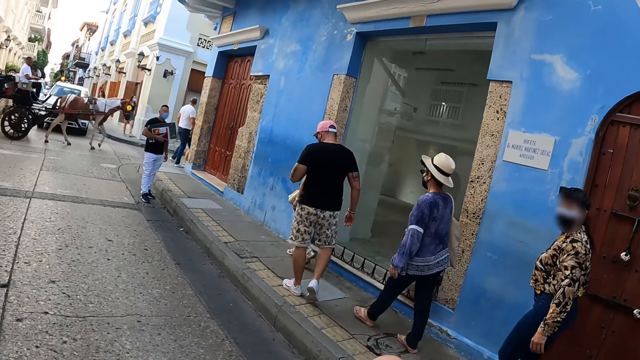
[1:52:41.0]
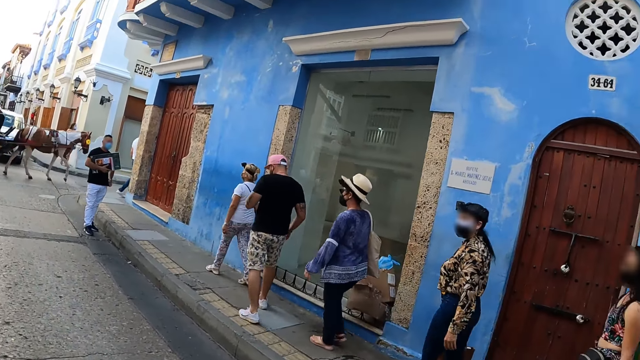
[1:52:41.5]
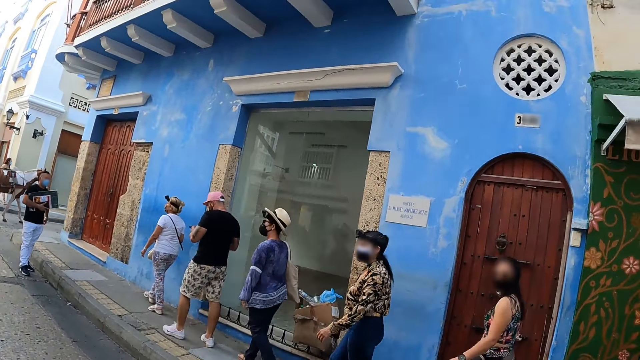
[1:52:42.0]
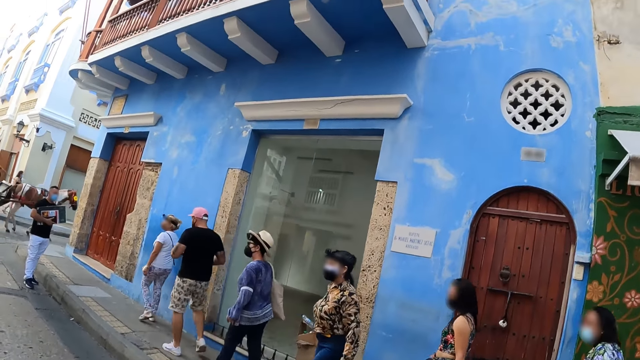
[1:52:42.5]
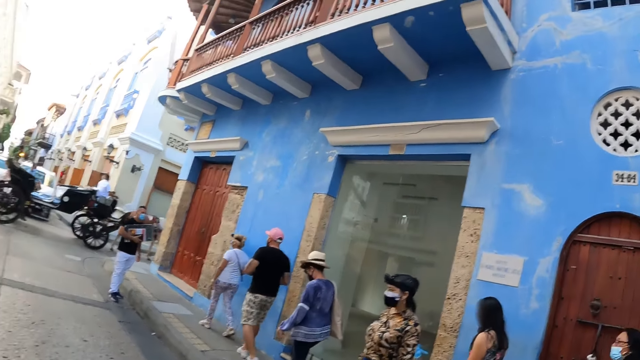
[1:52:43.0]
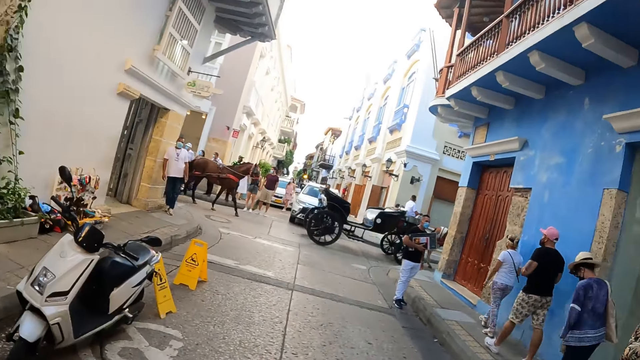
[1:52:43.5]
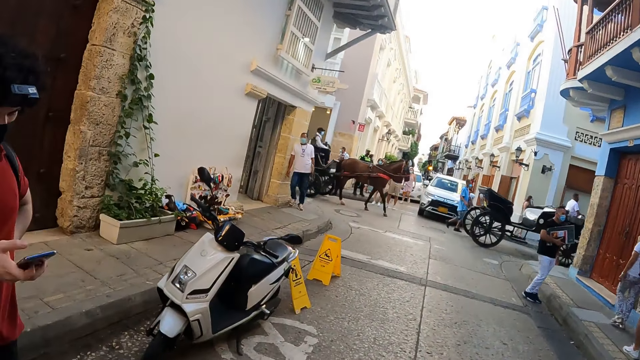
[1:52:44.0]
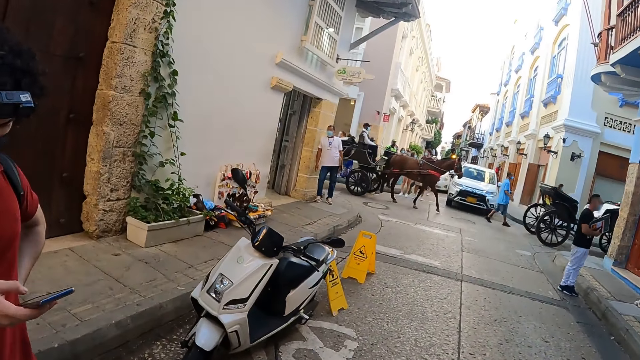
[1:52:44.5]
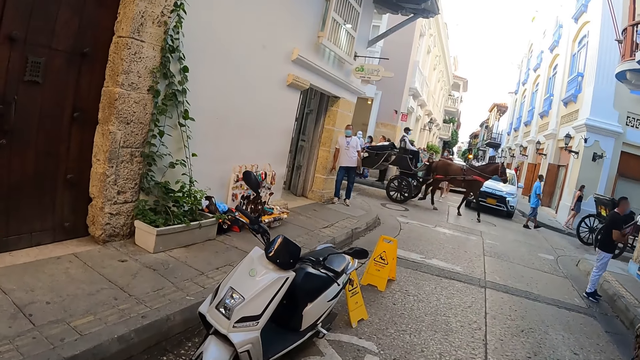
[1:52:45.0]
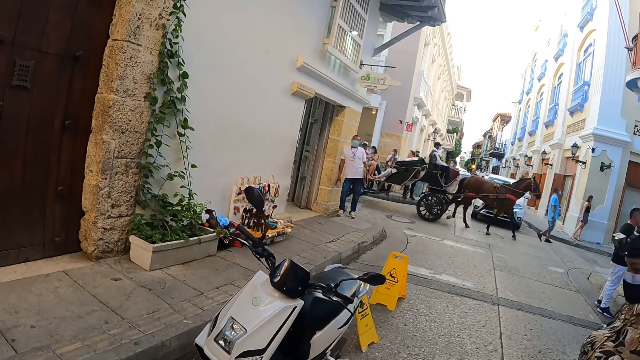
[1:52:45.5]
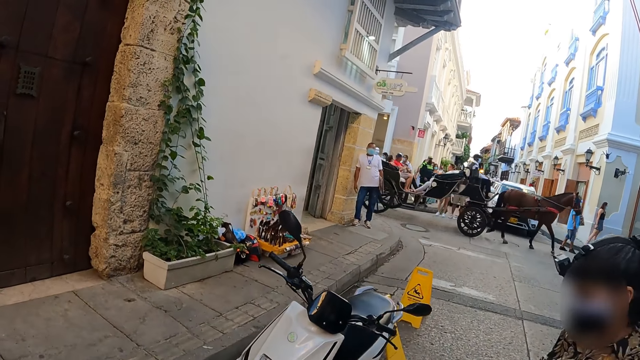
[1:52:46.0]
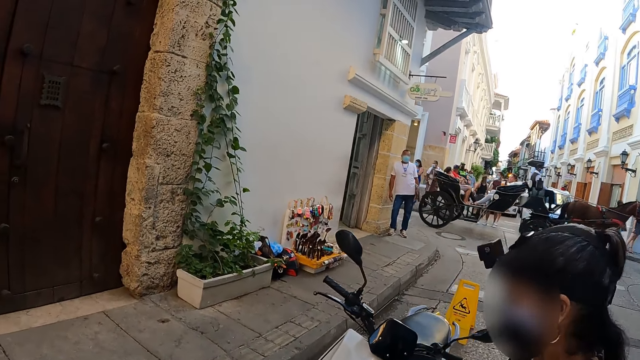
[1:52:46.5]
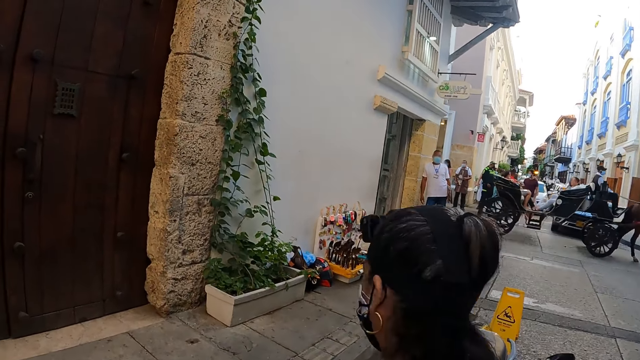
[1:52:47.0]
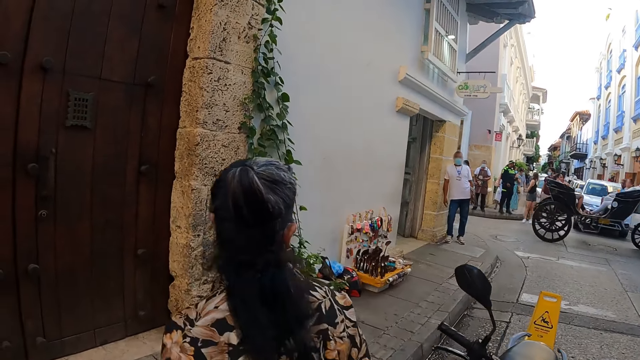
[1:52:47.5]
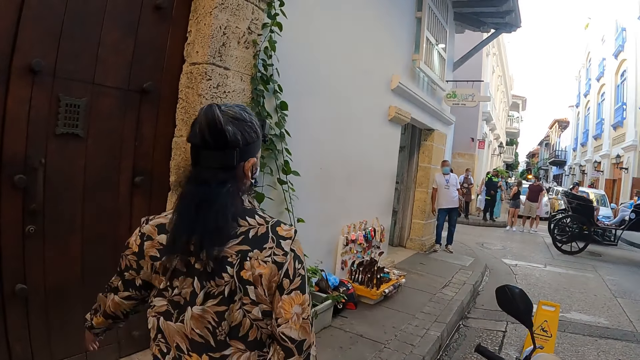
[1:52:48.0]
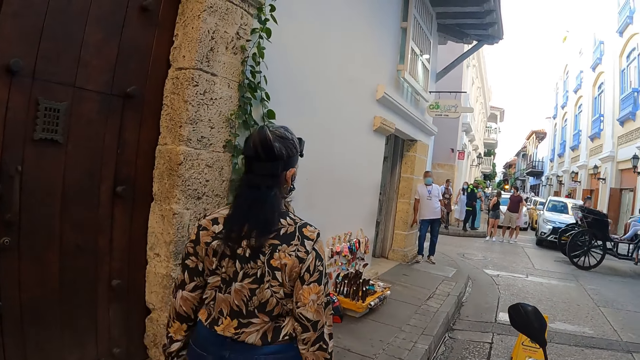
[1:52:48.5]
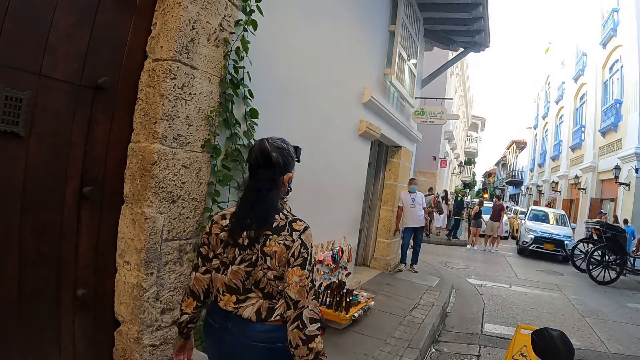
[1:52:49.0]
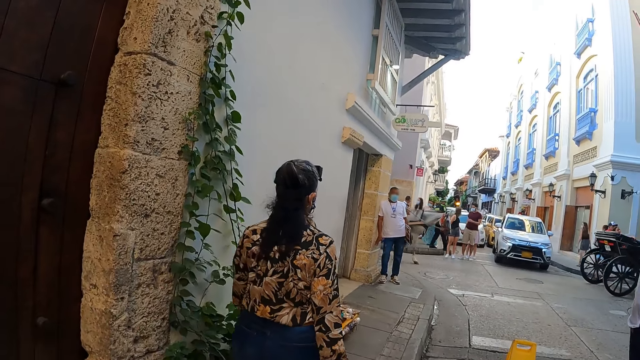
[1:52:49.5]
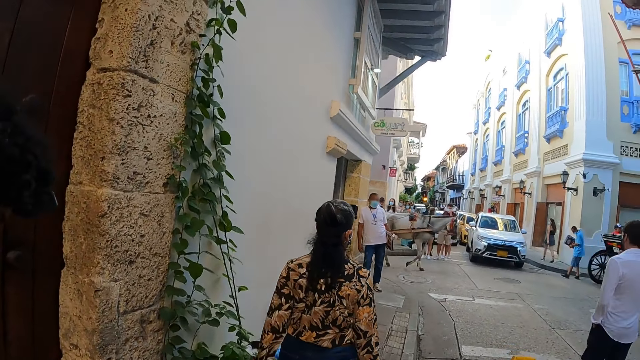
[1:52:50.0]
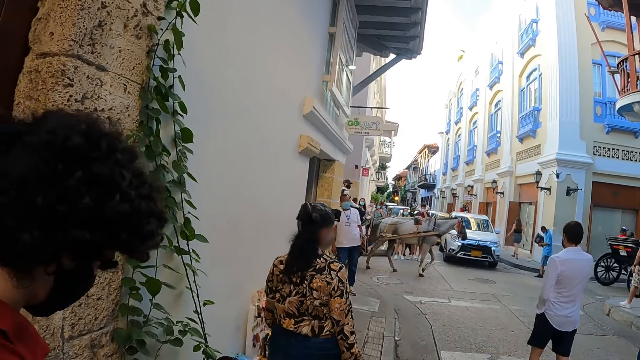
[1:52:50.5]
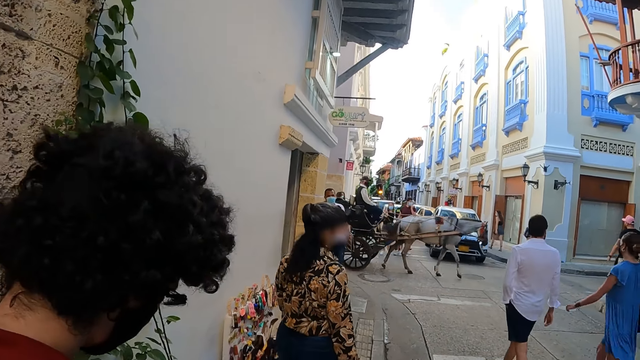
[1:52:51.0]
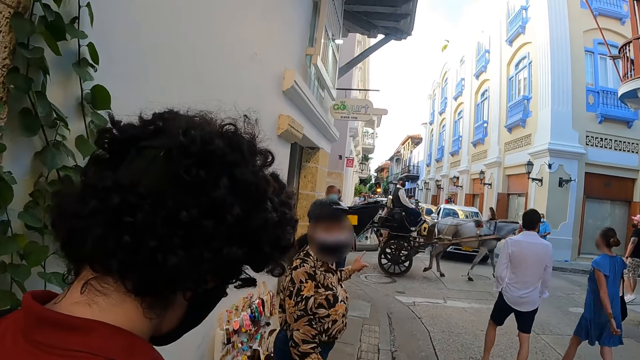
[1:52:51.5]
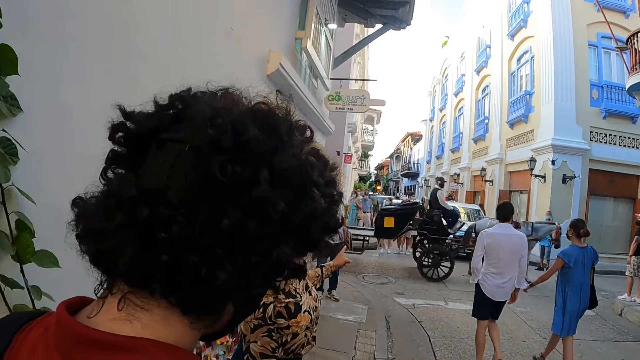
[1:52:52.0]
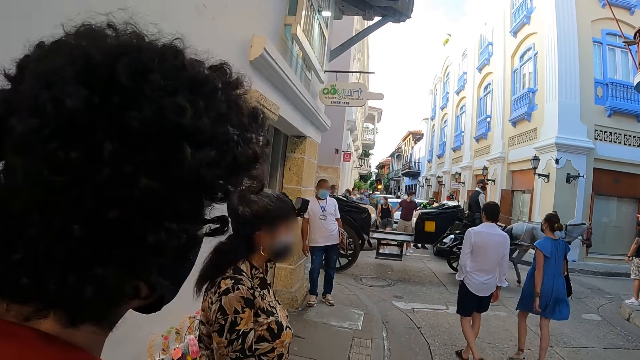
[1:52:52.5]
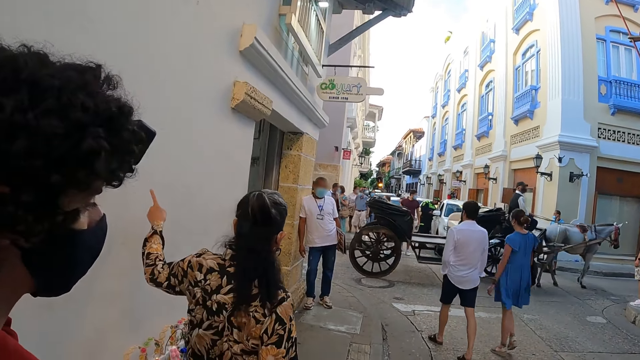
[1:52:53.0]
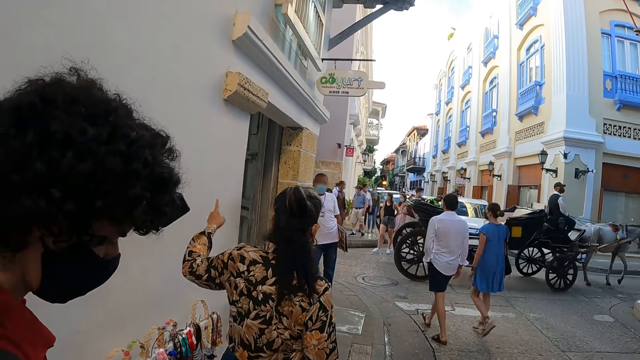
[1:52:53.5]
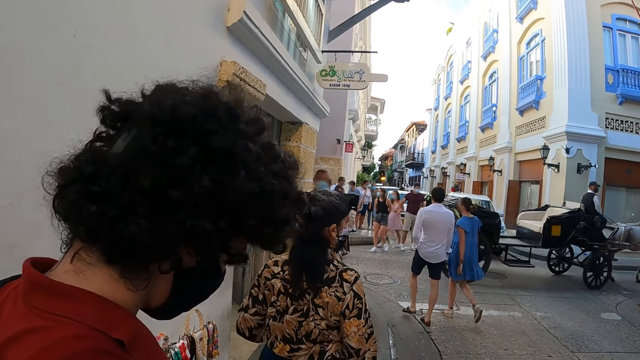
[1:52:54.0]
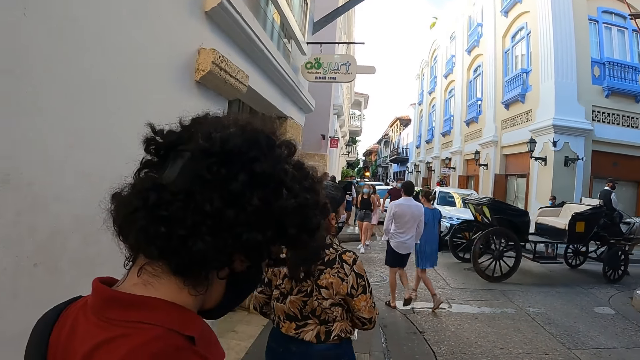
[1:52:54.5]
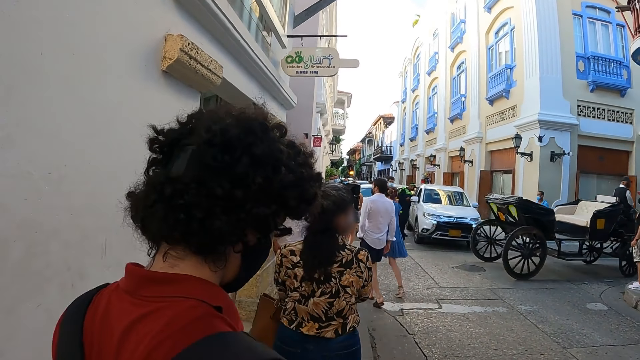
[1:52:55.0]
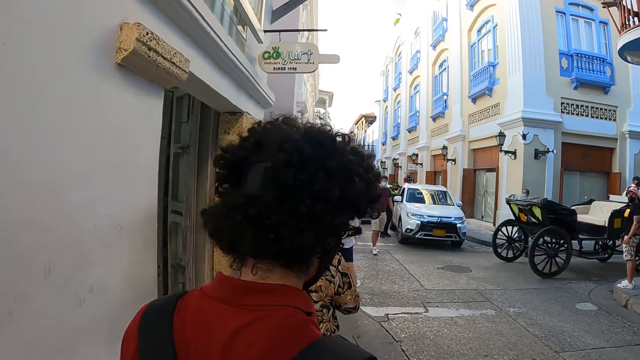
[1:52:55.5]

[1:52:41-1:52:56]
The camera wearer looks around. A lady walks in the street. The lady interacts with the friends.

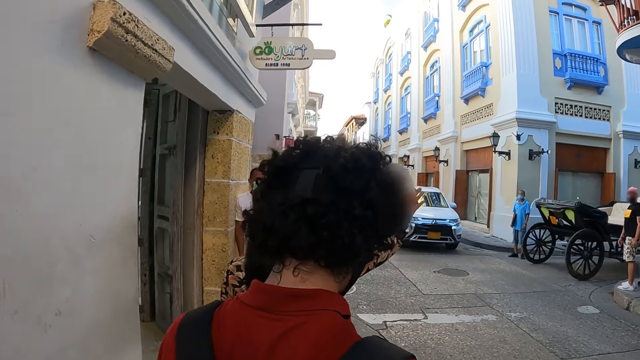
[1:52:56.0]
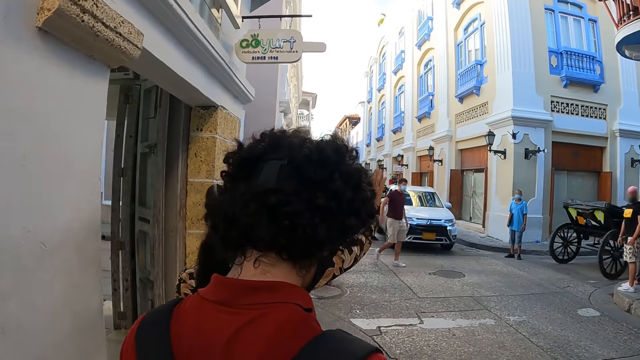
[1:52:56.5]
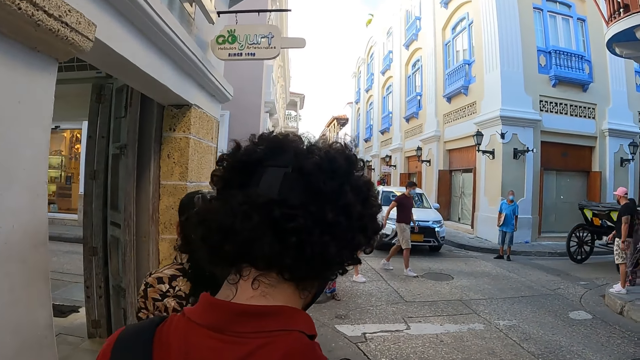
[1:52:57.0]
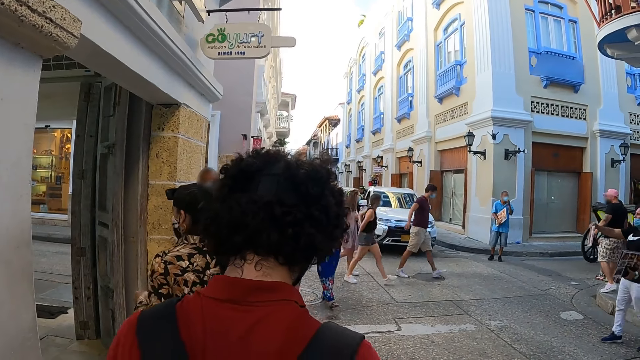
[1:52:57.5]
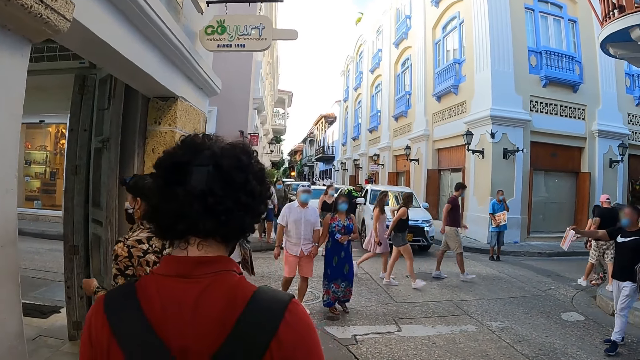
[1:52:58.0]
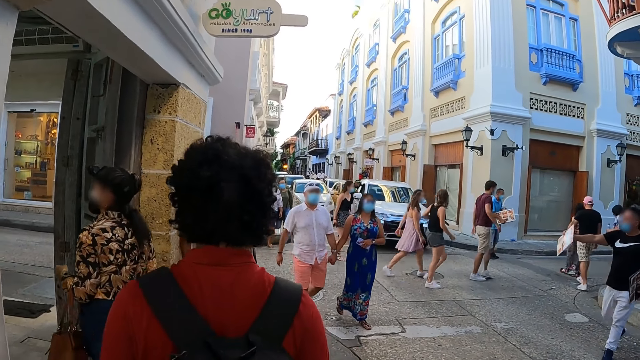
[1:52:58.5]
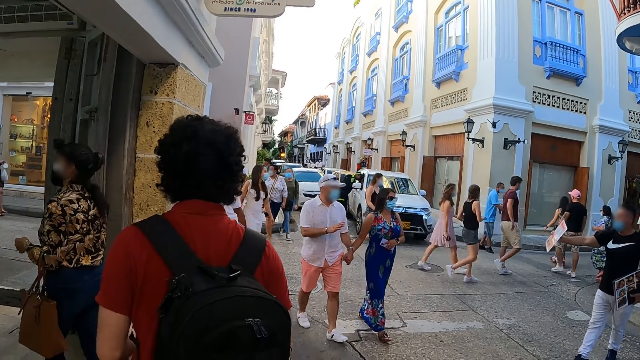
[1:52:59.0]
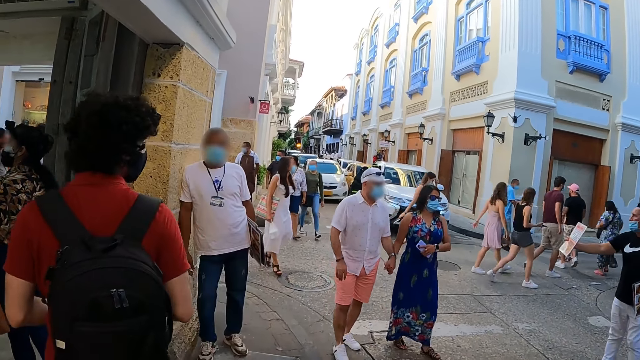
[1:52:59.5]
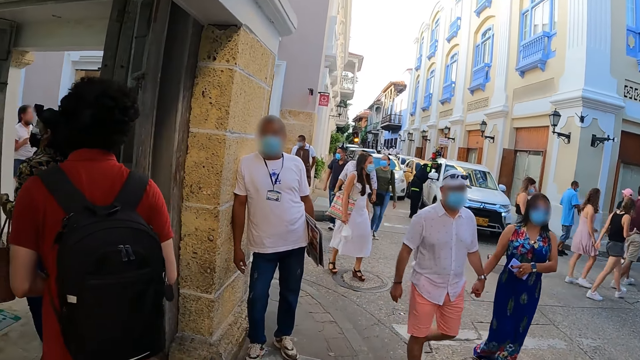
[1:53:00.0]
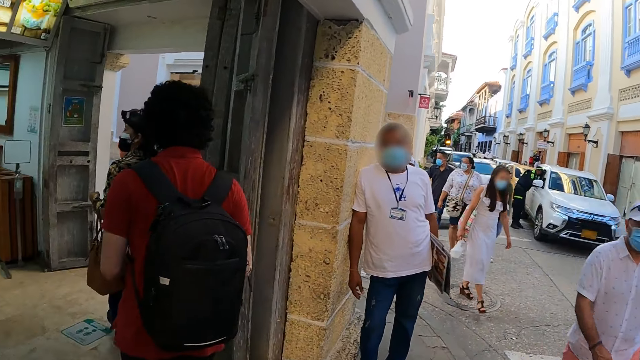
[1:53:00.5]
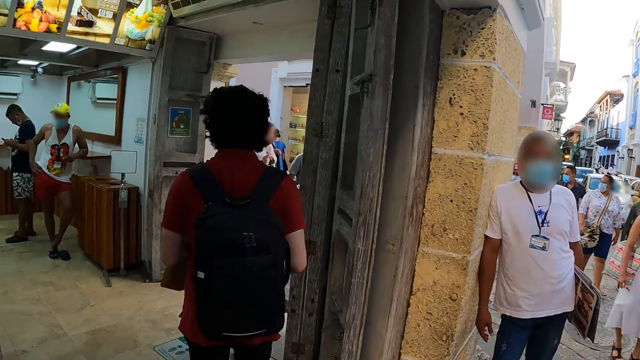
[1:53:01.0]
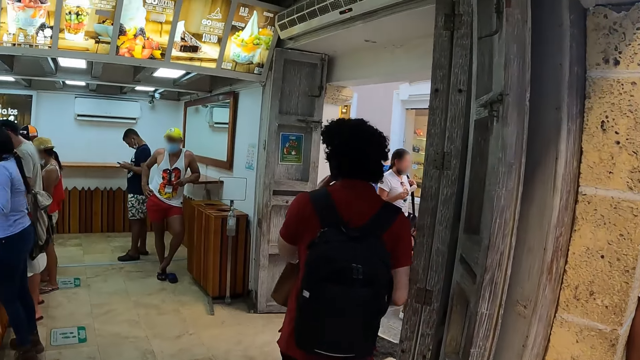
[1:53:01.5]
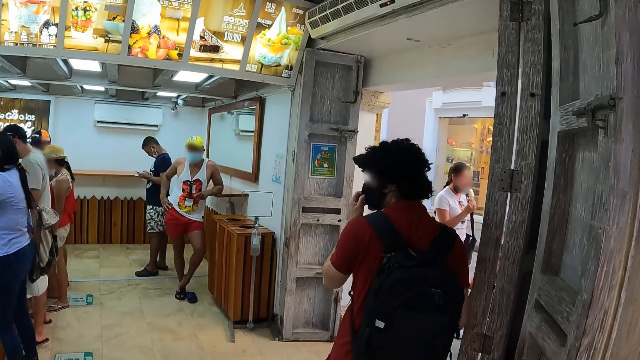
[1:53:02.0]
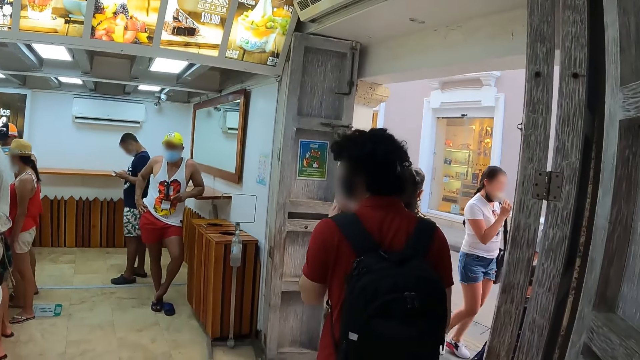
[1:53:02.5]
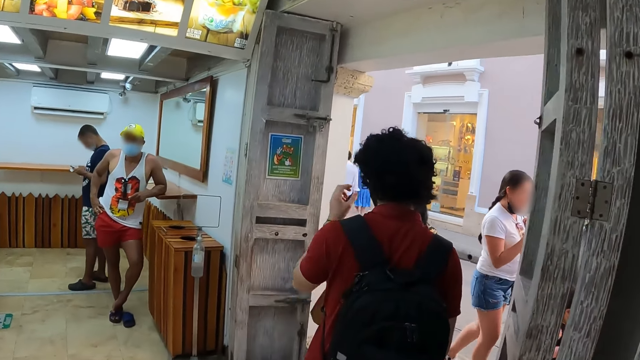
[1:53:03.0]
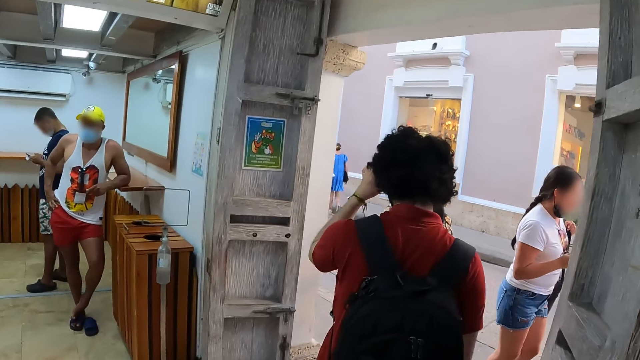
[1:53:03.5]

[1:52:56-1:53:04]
The camera wearer walks in the street. A man touches the facemask. The camera wearer walks in a building.
